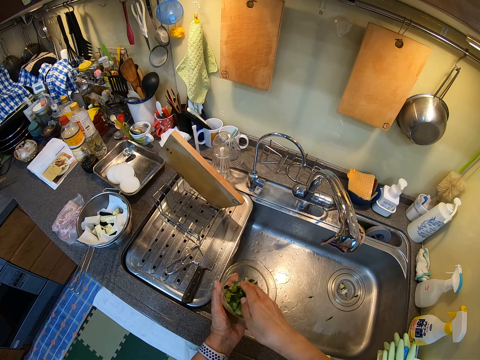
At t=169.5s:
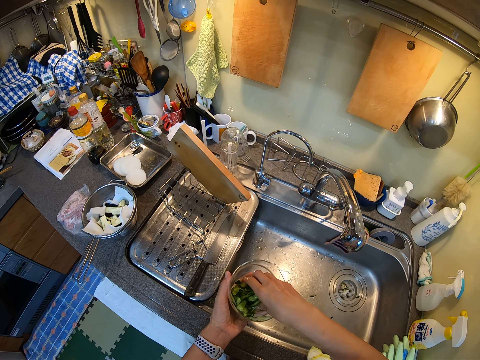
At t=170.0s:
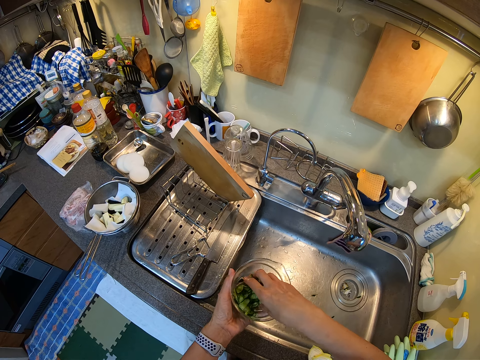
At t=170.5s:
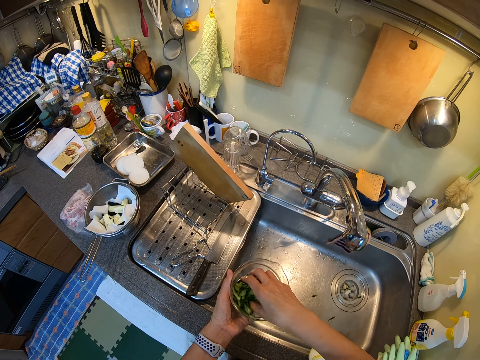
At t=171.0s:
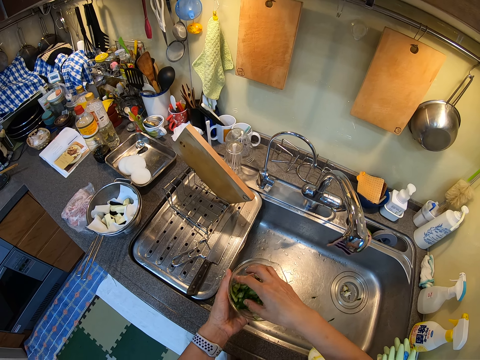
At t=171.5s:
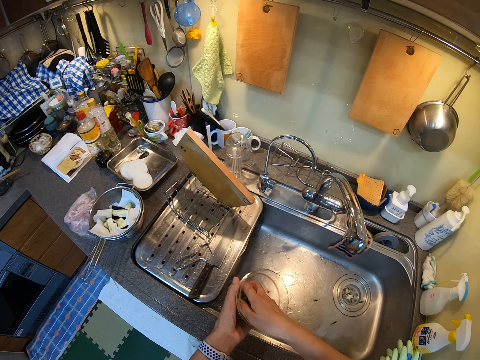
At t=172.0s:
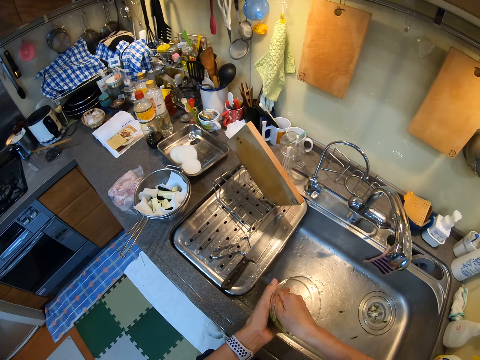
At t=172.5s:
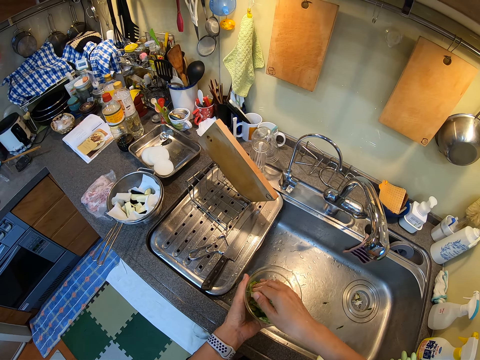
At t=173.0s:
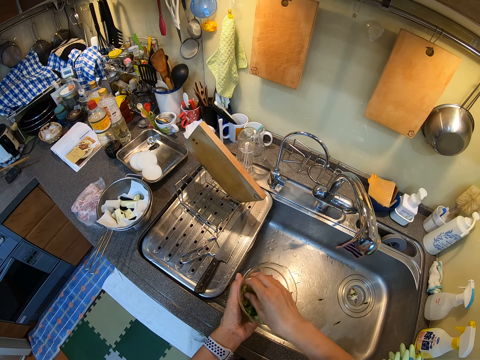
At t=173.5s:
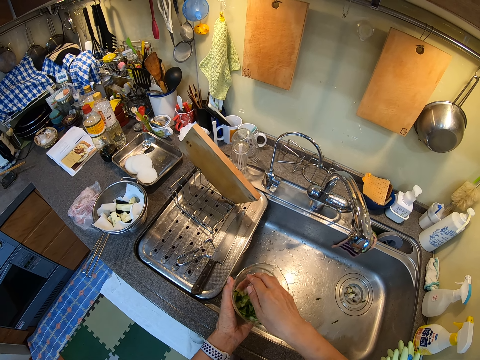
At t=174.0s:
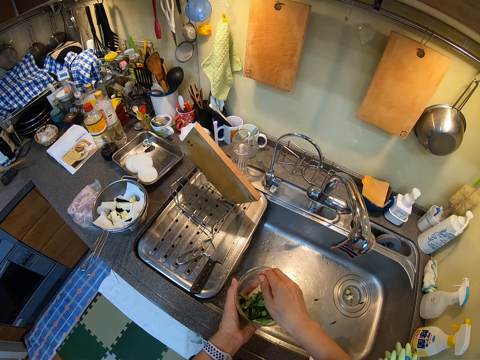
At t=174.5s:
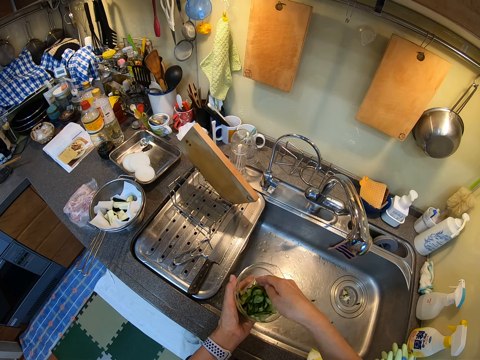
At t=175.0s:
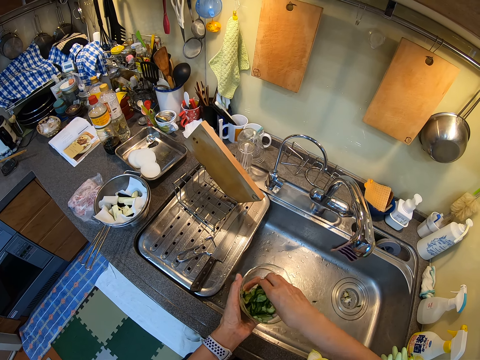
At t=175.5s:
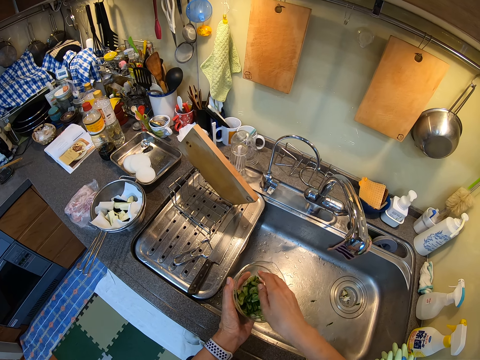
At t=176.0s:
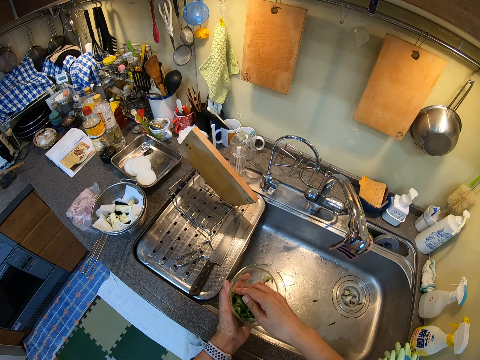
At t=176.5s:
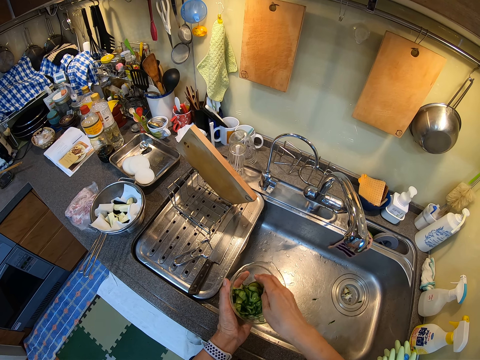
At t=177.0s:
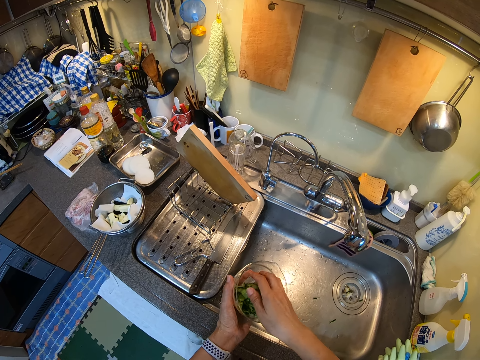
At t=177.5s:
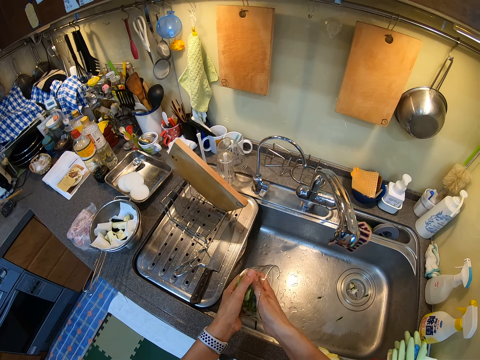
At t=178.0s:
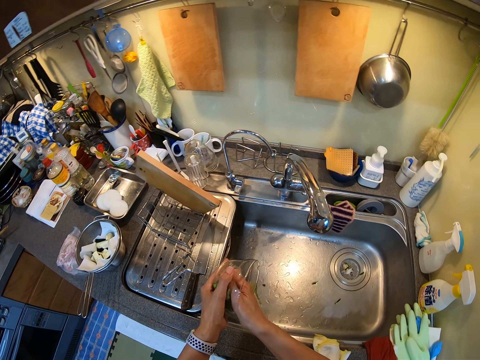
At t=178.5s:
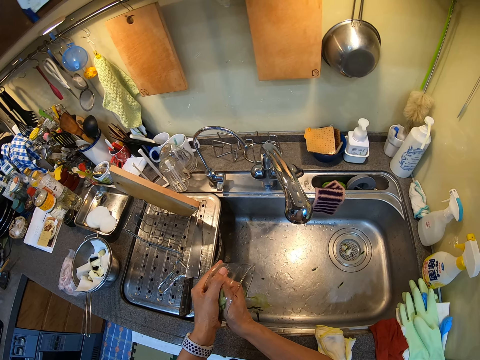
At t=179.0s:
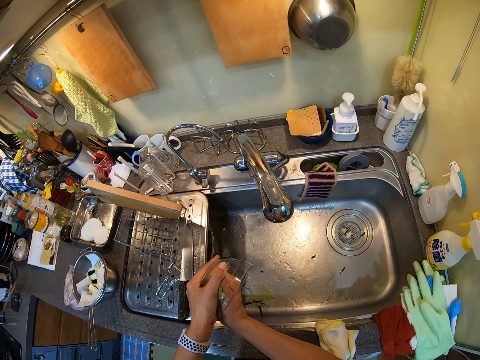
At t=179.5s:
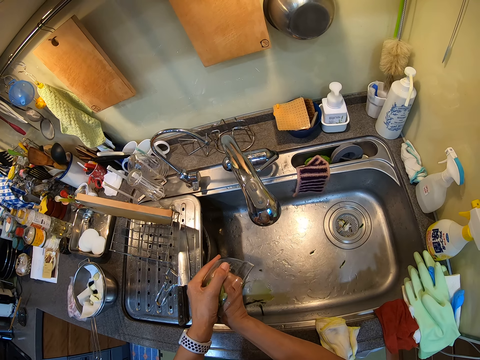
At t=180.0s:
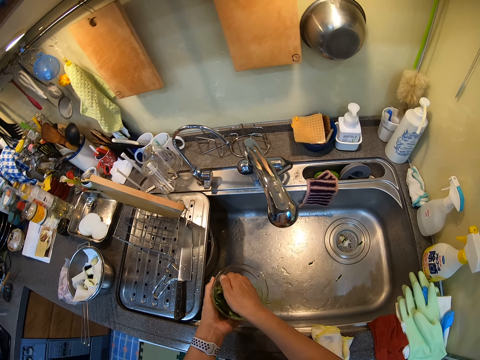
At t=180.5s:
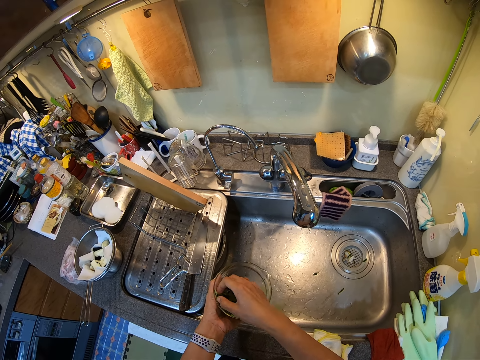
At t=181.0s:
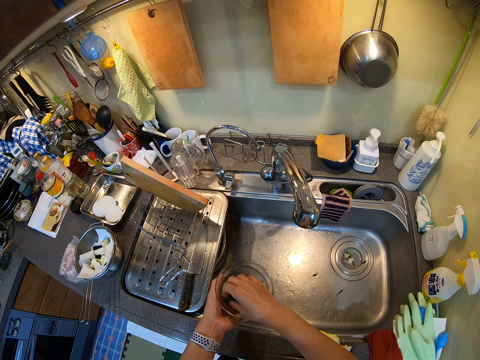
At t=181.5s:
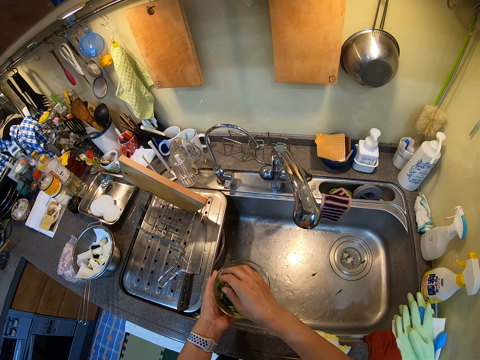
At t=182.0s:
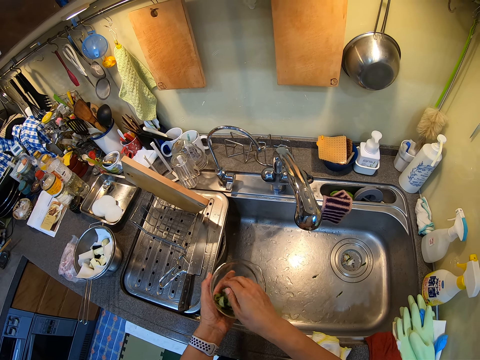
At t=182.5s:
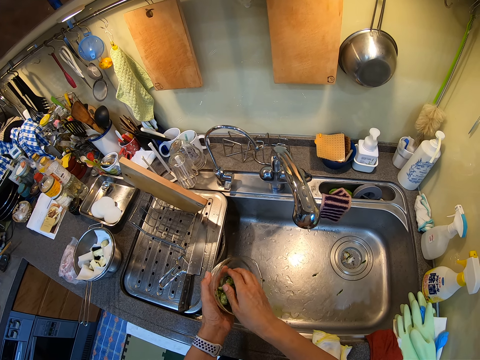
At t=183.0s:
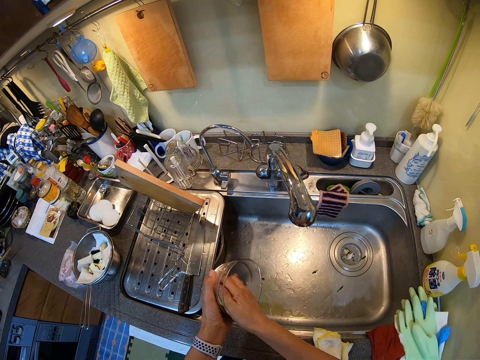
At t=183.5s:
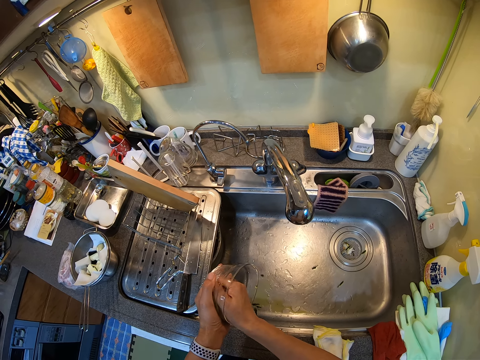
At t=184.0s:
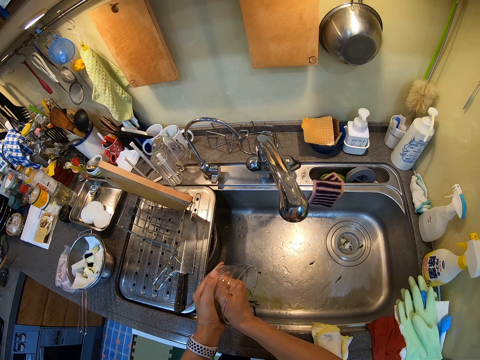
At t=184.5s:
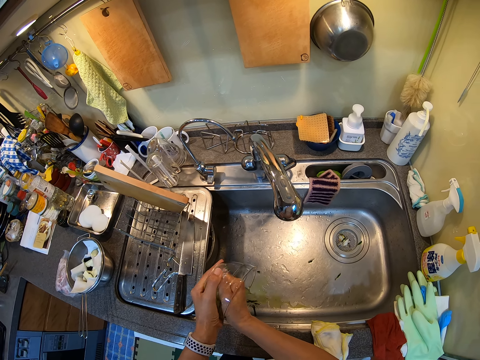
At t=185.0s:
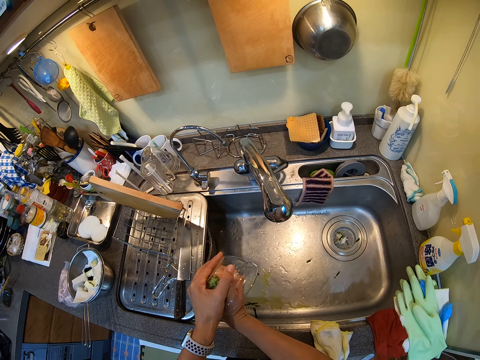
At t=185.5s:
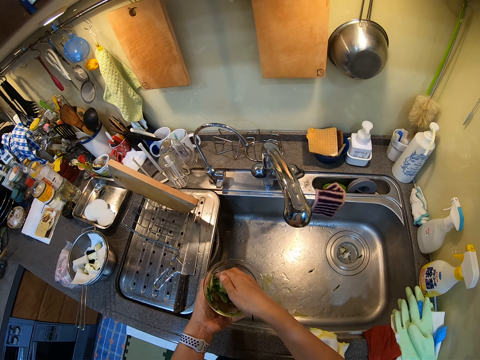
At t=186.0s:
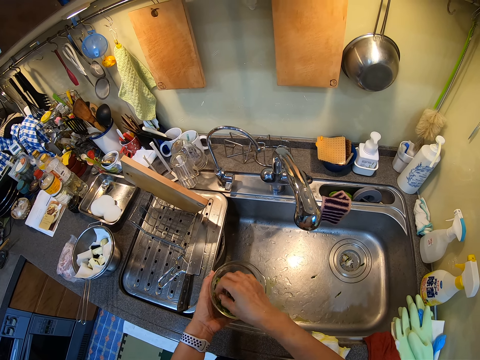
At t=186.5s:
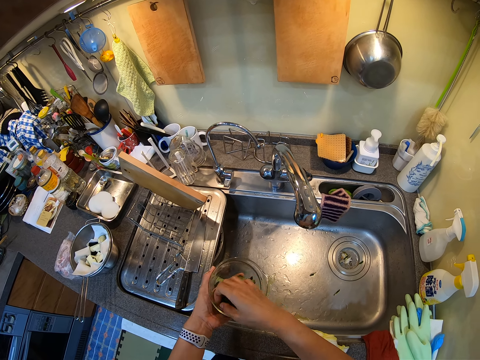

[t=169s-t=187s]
The camera wearer presses the vegetable. They pour the water down, turn the bowl. They squeeze the water in the vegetables. They hold the bowl up, mix the vegetable. They pour the water. They squeeze the water in the vegetables.

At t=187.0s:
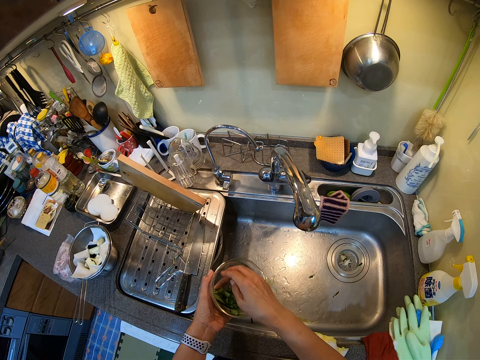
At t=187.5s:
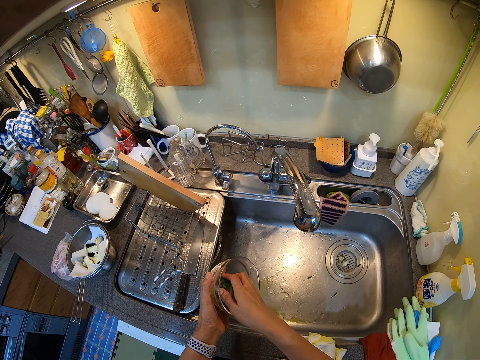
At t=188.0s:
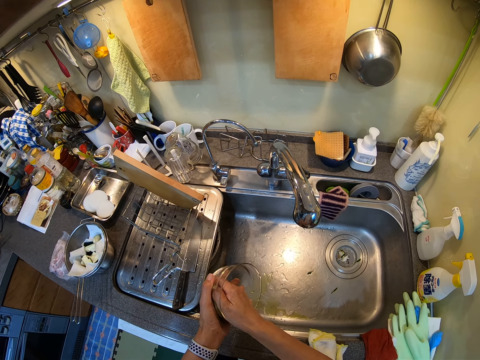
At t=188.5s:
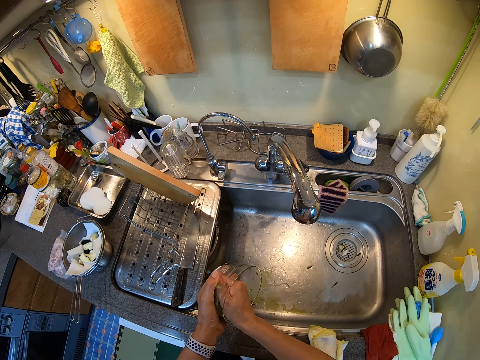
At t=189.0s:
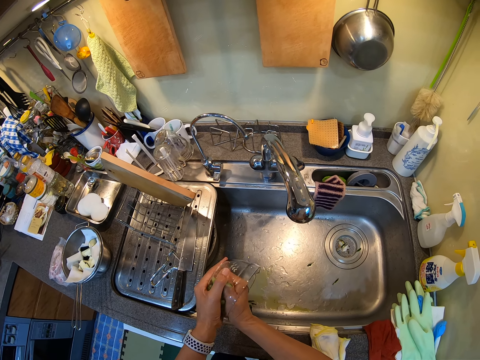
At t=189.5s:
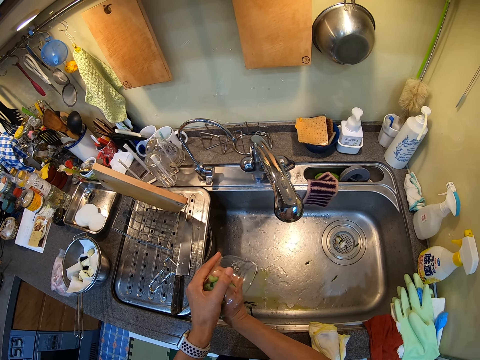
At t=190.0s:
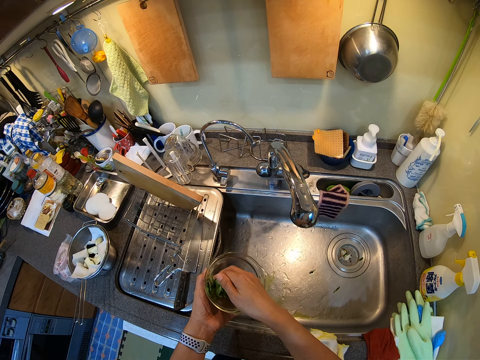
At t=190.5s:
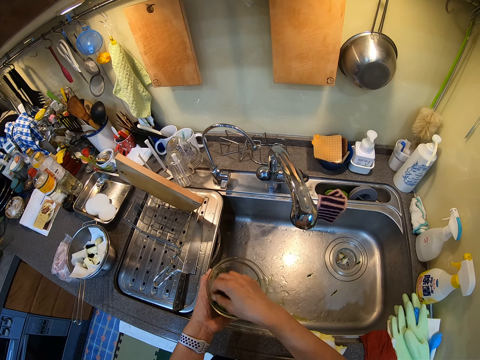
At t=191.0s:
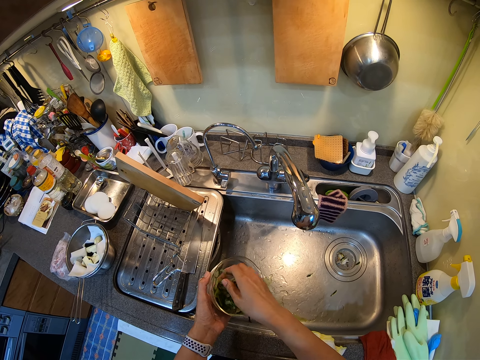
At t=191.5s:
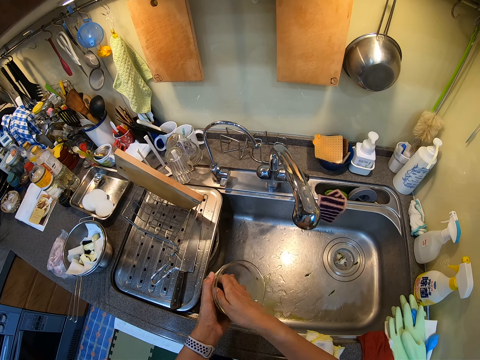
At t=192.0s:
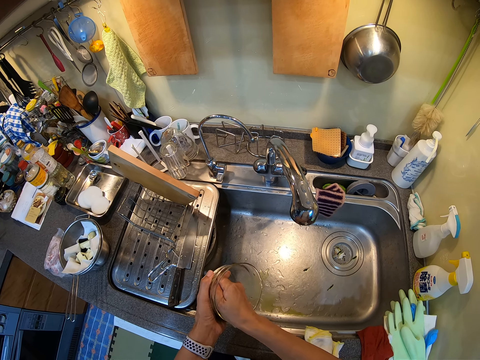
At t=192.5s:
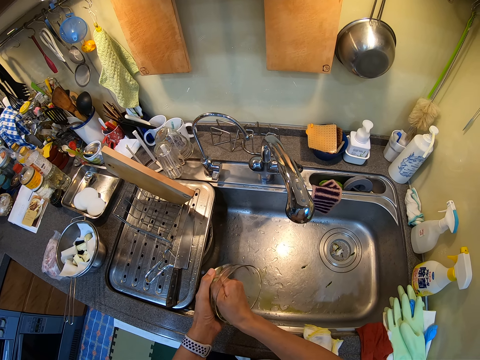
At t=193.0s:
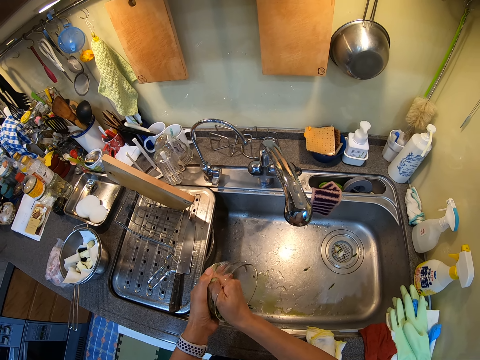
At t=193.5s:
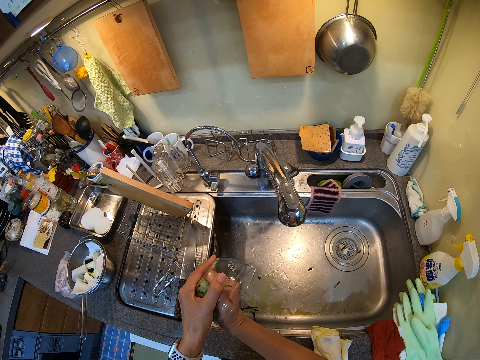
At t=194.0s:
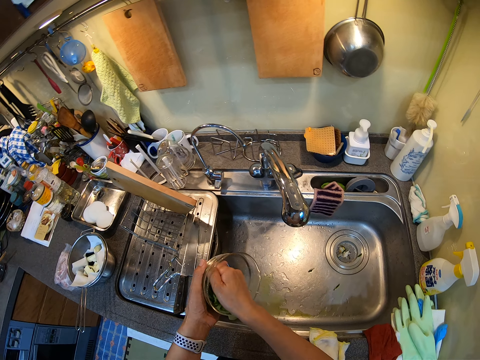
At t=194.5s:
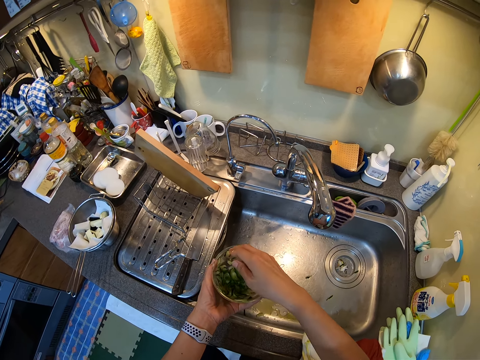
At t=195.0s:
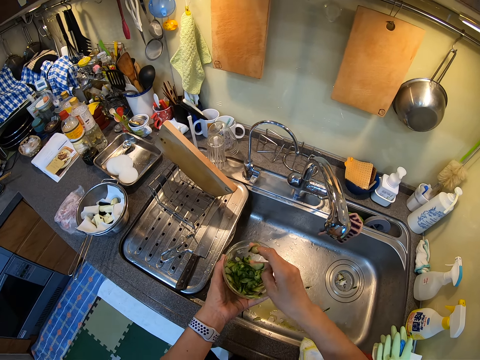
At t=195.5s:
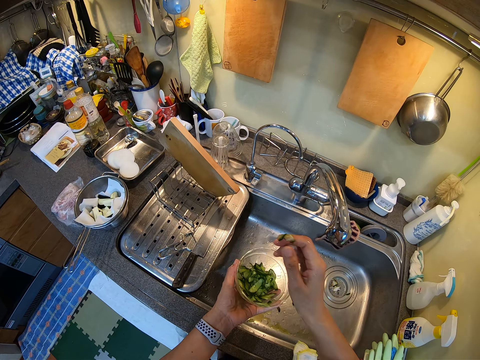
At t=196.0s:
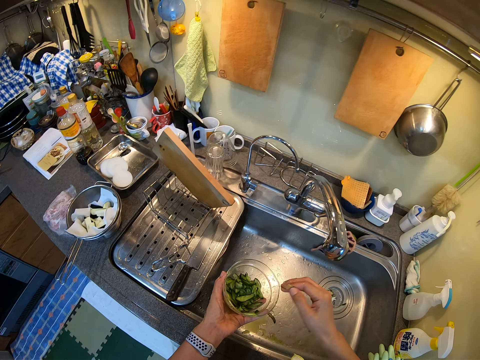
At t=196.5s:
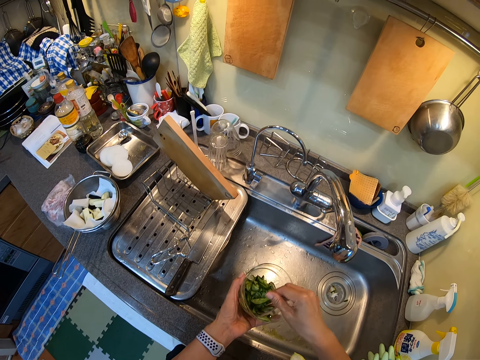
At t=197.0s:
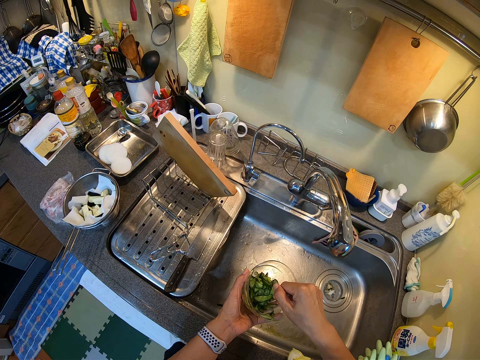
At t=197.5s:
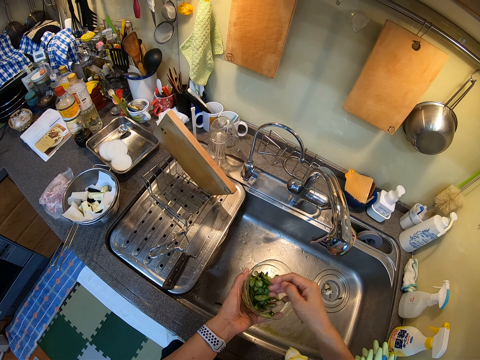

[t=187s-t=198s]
The camera wearer pours the water. They squeeze the water in the vegetables. They pour the water. They remove the vegetables stuck on the hand. They shake the hand.
